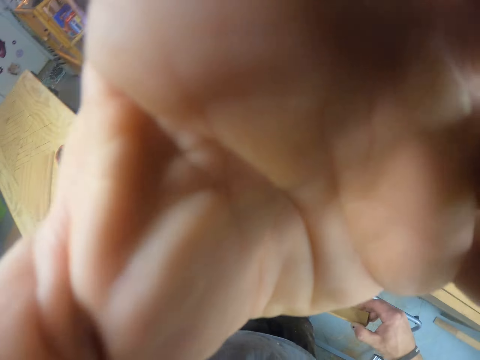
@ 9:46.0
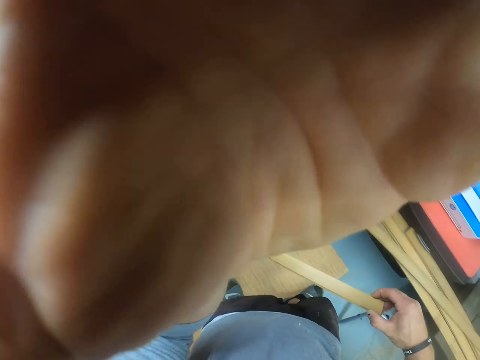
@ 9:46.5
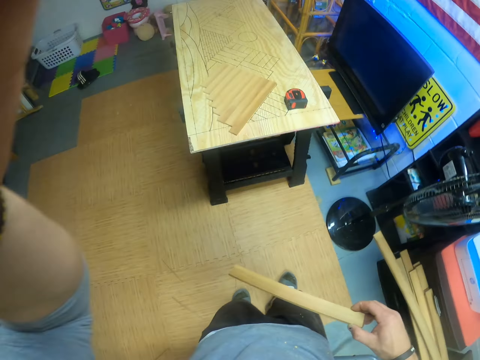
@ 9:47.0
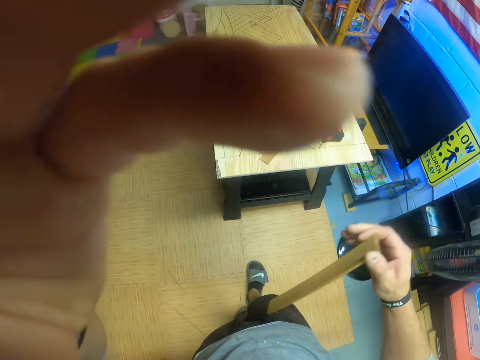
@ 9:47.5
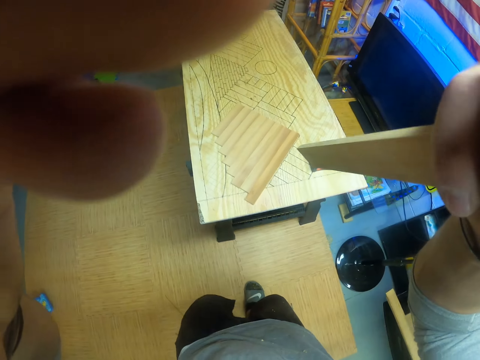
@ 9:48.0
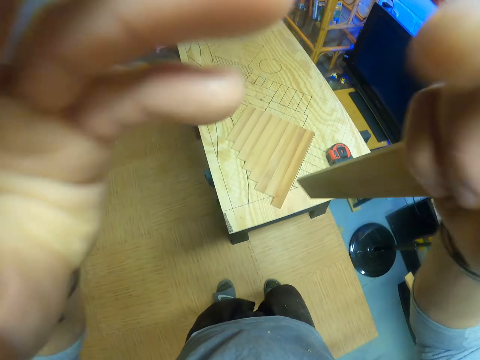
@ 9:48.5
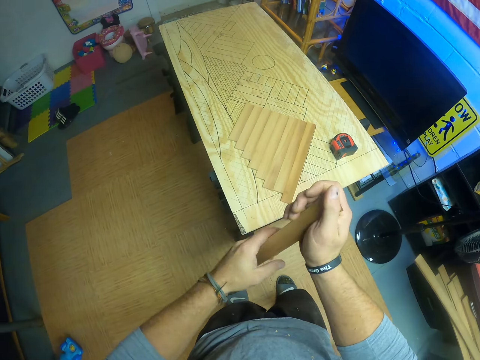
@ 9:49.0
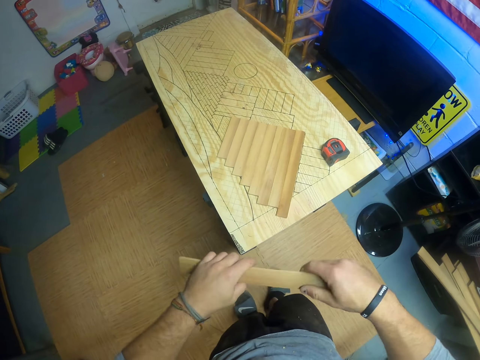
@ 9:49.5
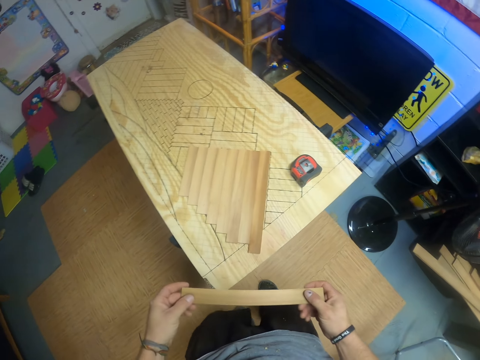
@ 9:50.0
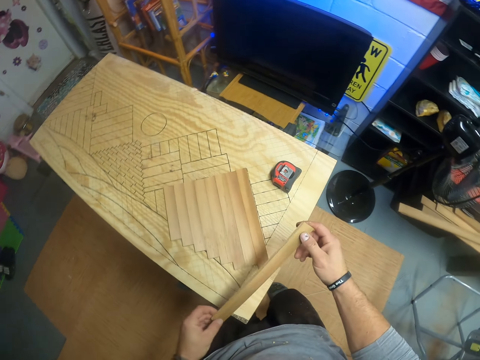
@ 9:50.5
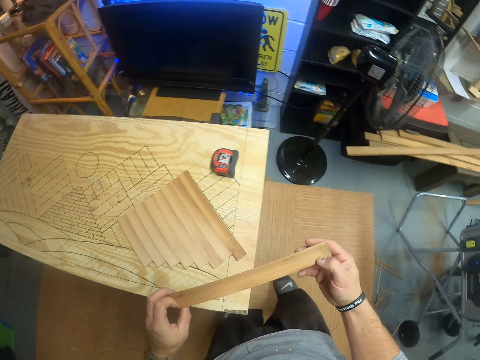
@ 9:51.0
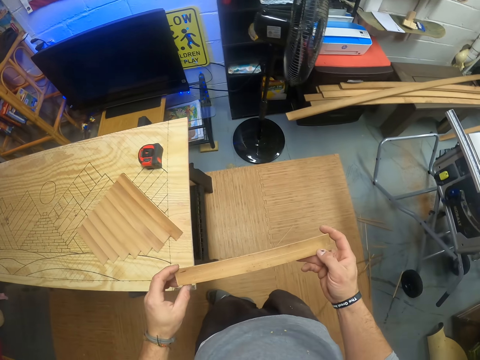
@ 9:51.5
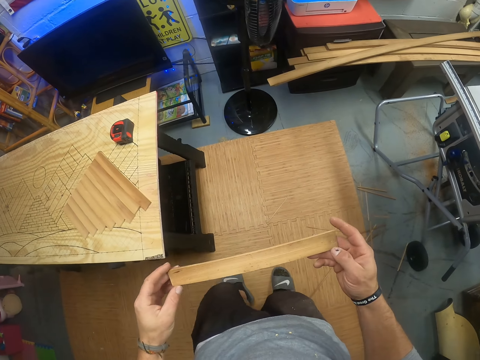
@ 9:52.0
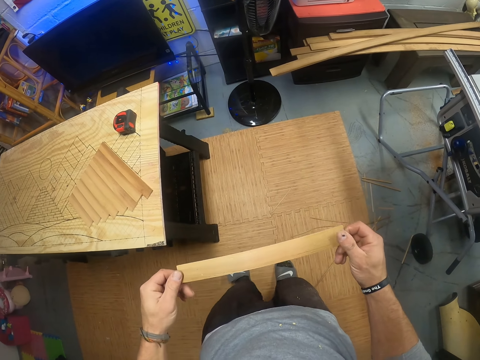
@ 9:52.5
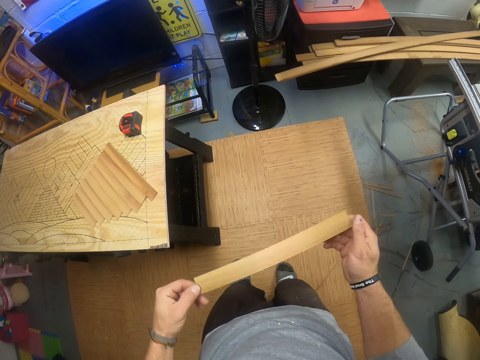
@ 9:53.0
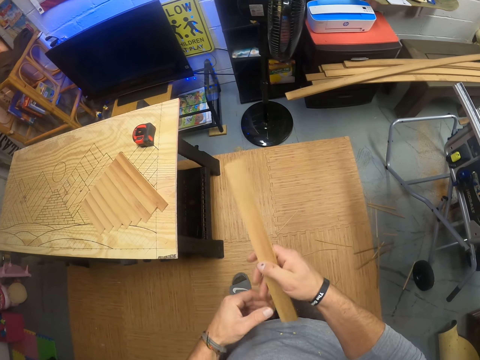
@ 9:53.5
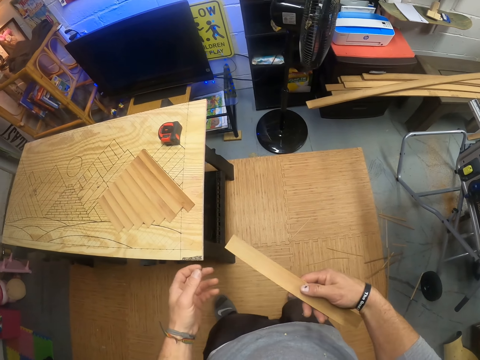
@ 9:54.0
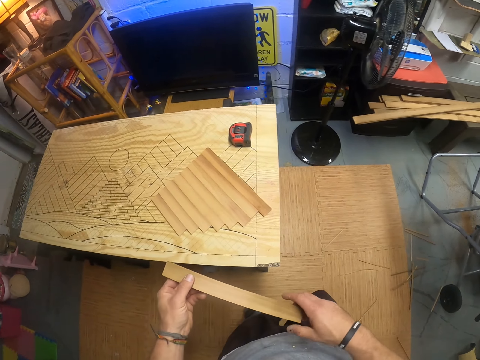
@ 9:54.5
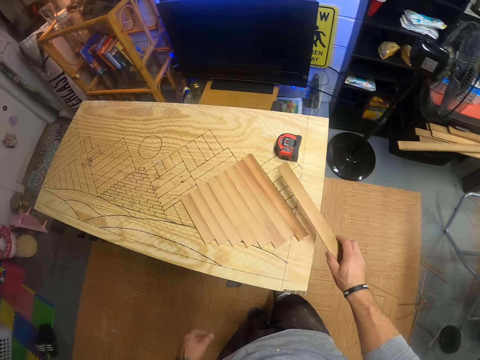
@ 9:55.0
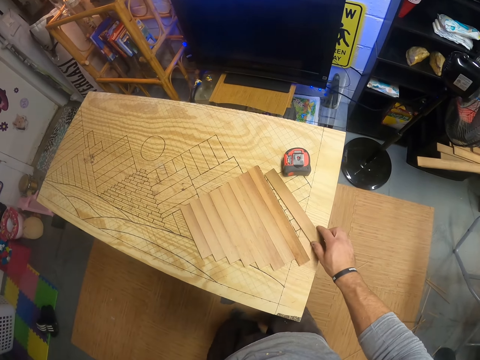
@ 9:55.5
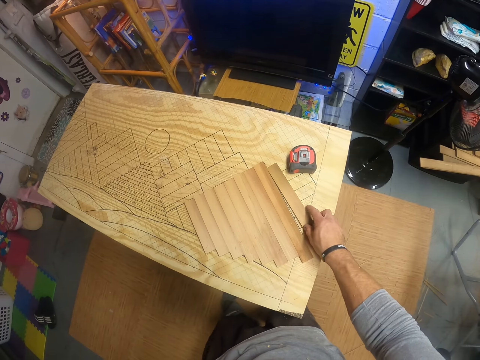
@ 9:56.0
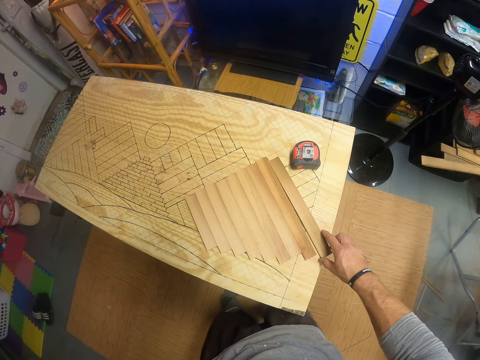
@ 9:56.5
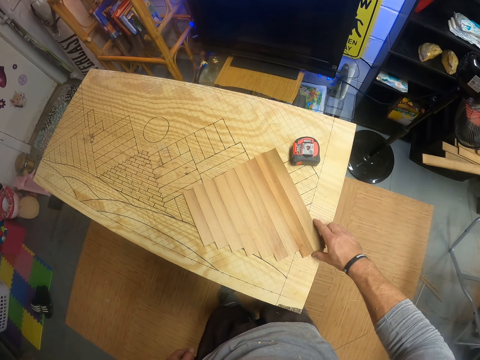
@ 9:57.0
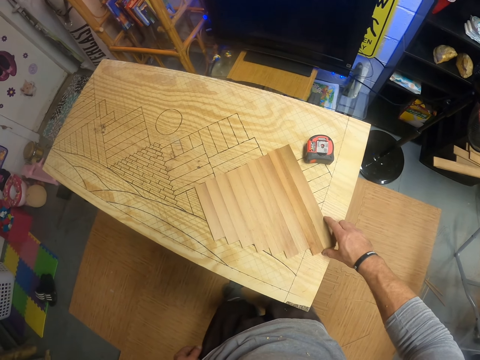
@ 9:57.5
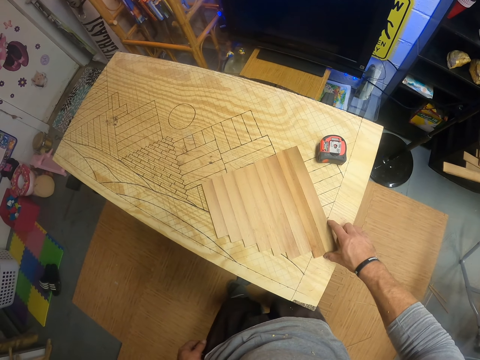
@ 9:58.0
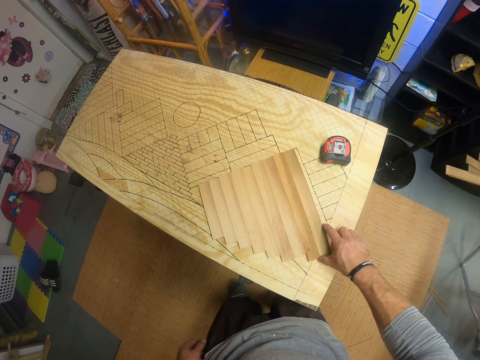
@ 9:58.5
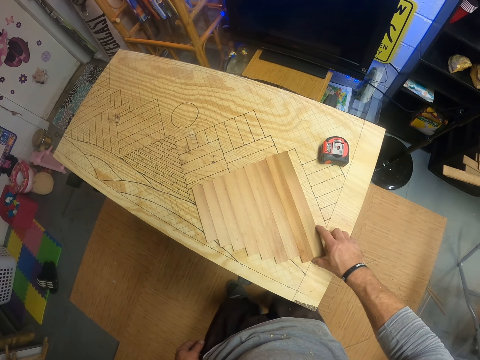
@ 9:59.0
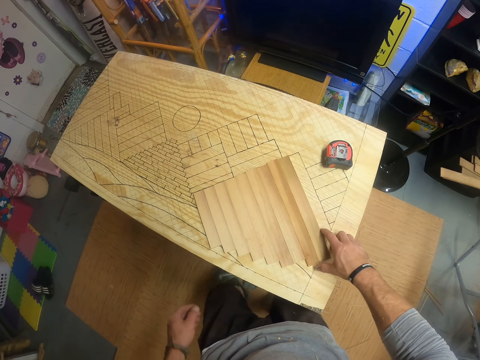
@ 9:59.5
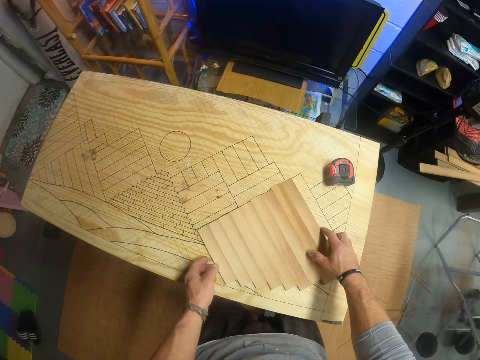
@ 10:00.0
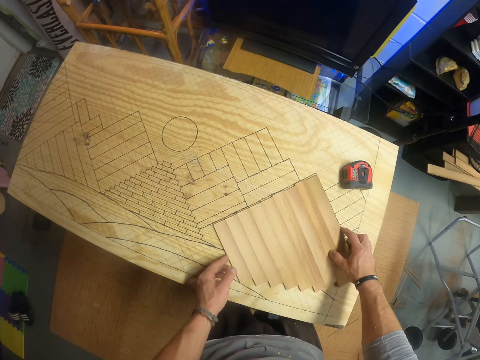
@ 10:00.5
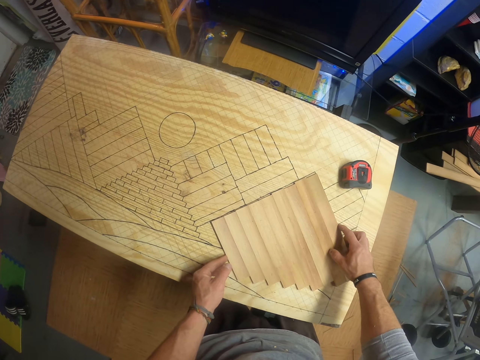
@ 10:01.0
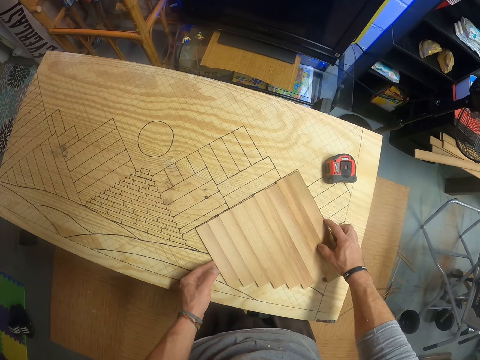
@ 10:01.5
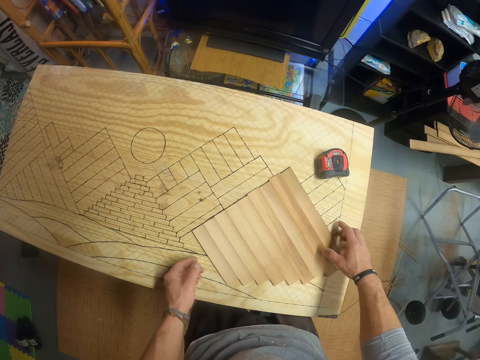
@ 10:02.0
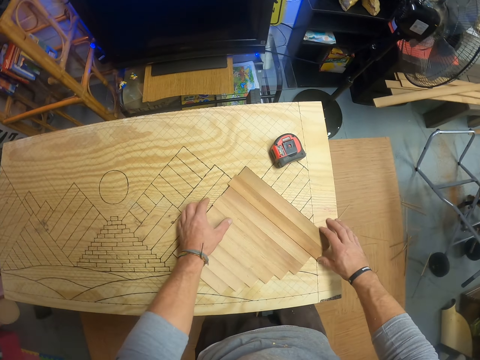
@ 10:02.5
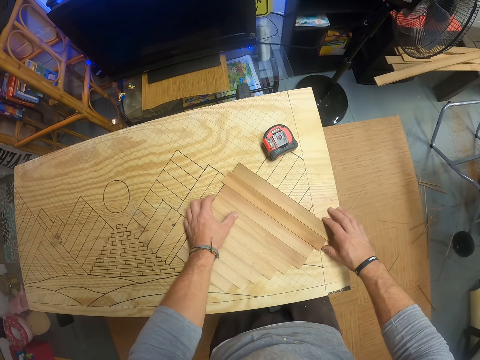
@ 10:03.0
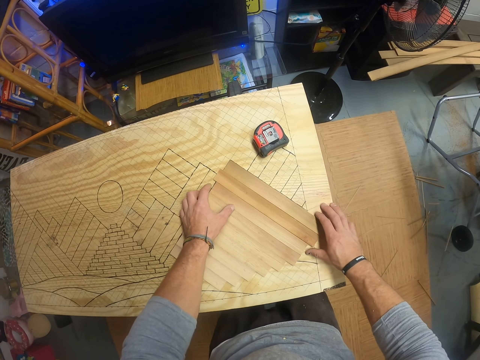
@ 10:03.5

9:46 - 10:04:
The camera wearer adjusts his camera with both hands. He holds the piece of wood with both hands. He flips the piece of wood. He inspects the piece of wood. He puts the piece of wood on a wooden board with his right hand. He moves some pieces of wood on the board with his right hand. He moves the pieces of wood on the board with both hands.

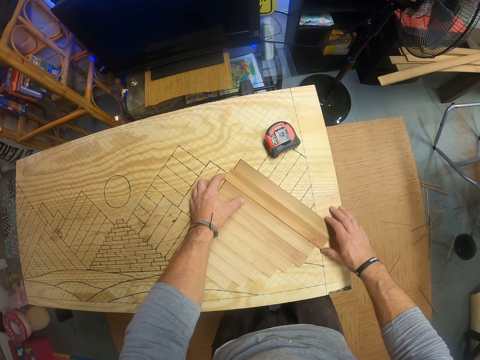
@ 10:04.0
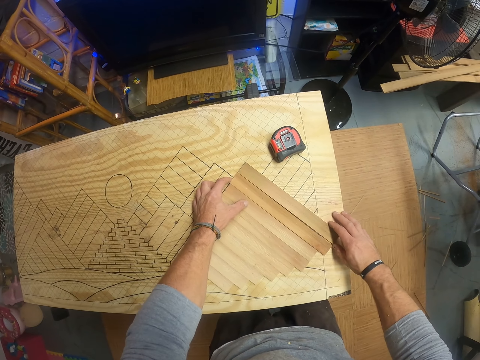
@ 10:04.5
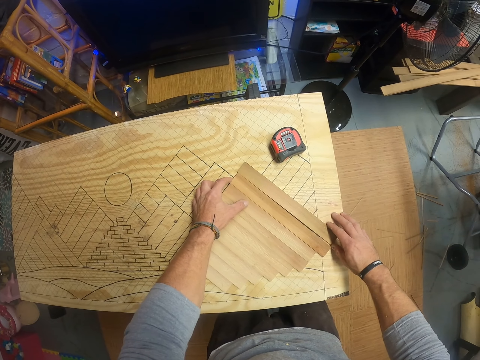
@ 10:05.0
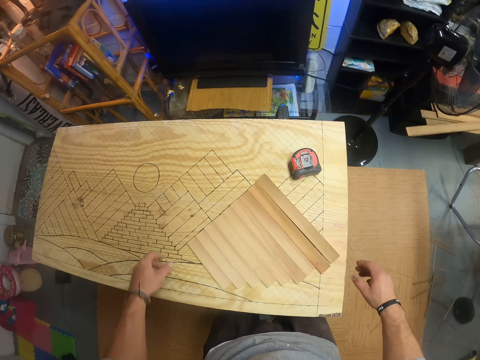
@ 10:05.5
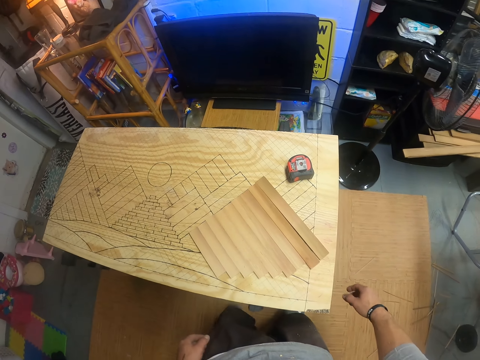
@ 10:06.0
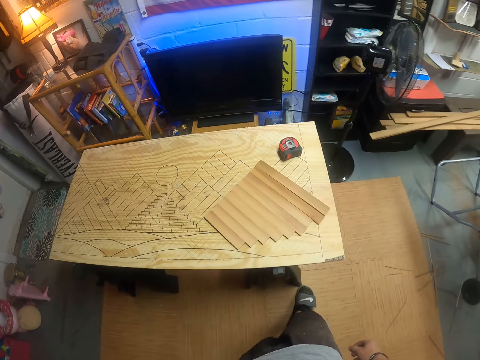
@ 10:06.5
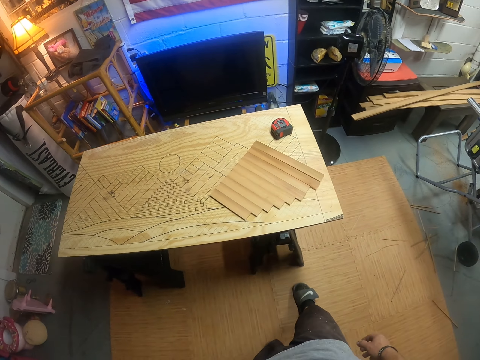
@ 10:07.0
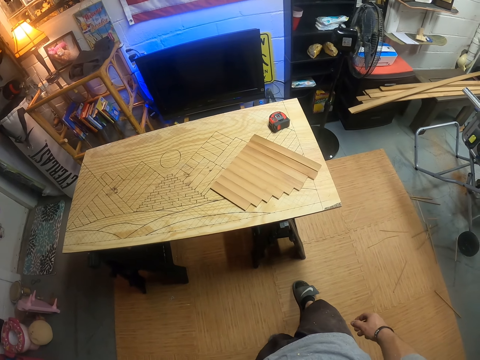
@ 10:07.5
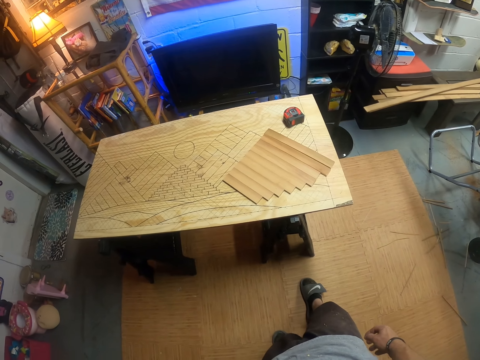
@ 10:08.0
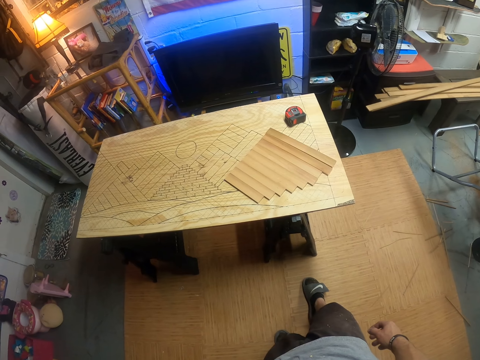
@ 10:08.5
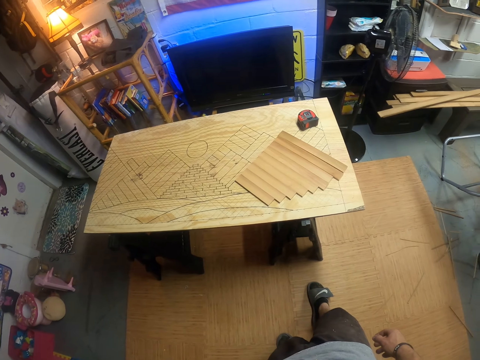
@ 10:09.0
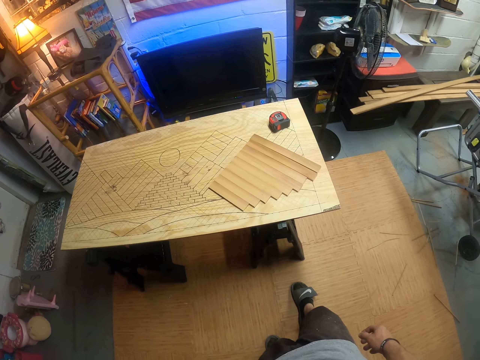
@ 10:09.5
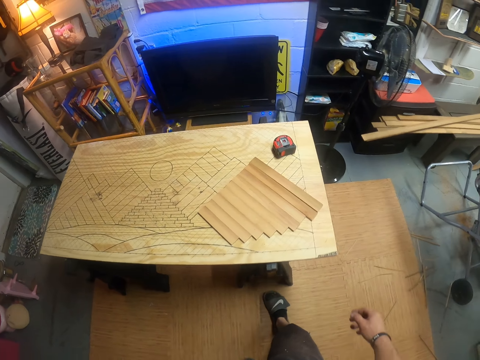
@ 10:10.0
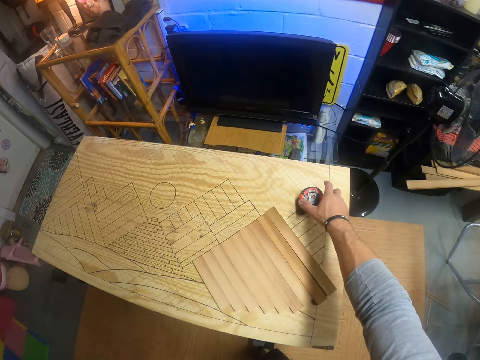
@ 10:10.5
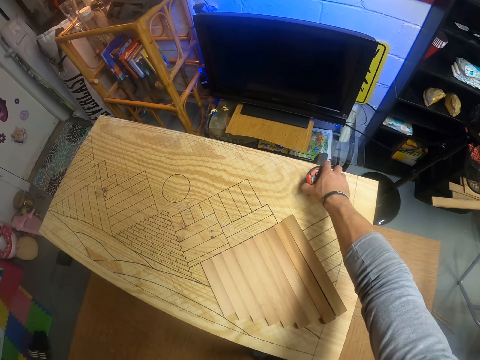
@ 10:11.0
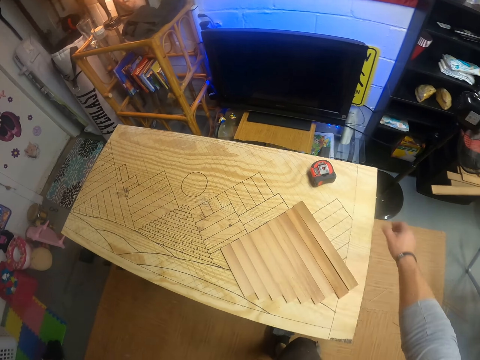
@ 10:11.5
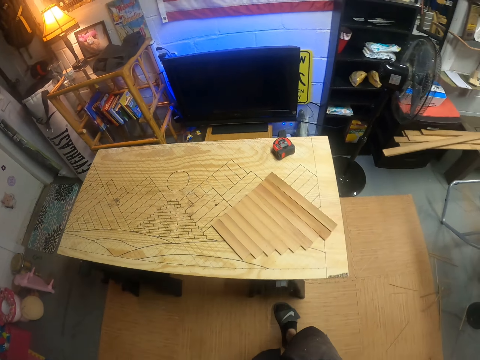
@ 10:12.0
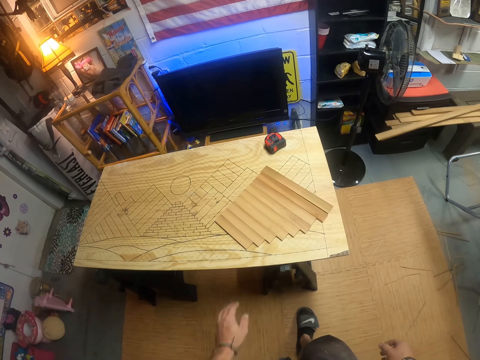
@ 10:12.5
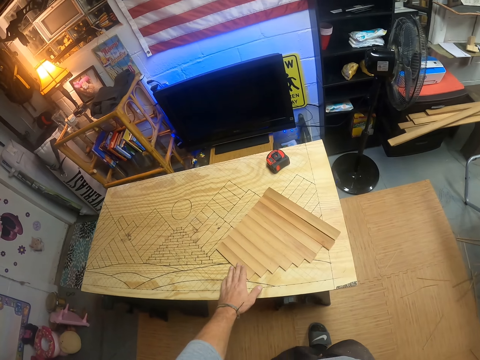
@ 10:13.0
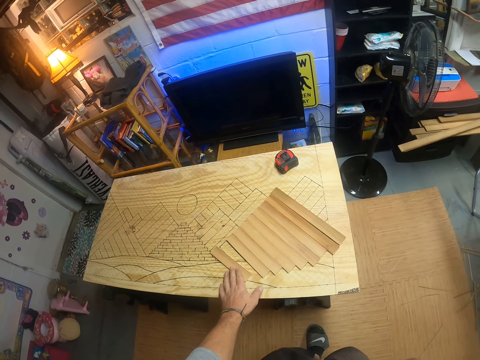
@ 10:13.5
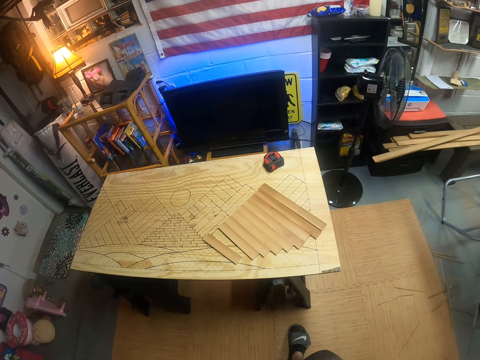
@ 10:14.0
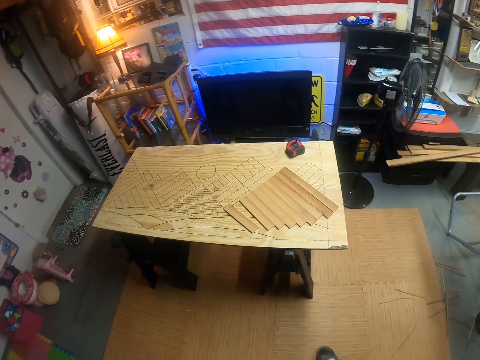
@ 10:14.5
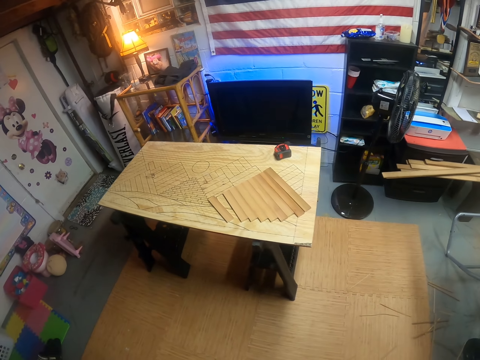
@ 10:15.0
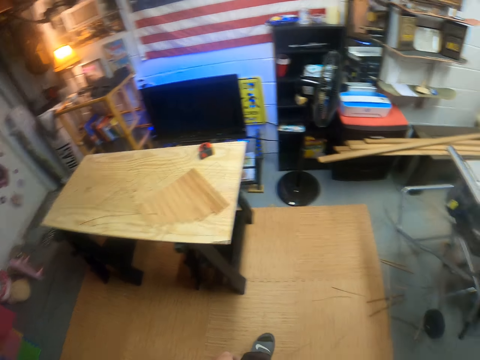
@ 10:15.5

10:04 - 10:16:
The camera wearer moves back. He moves a tape measure from the wooden board with his right hand. He moves back. He moves a piece of wood on the wooden board with his left hand.
